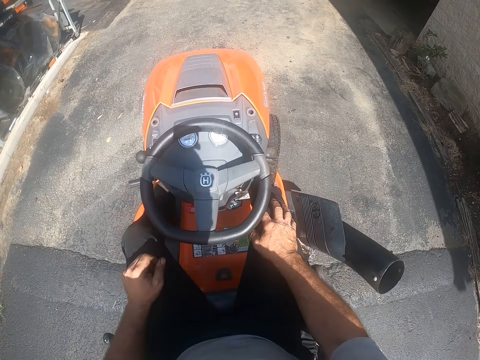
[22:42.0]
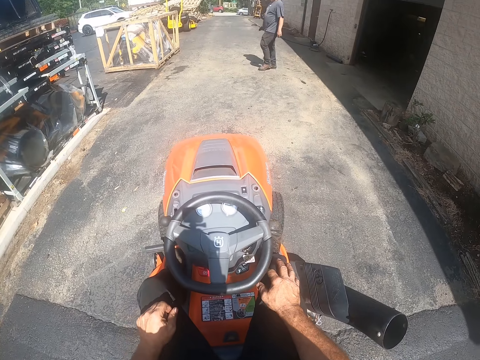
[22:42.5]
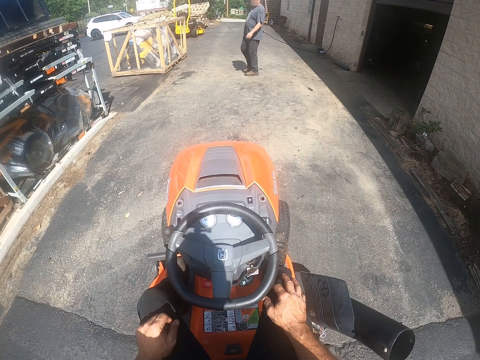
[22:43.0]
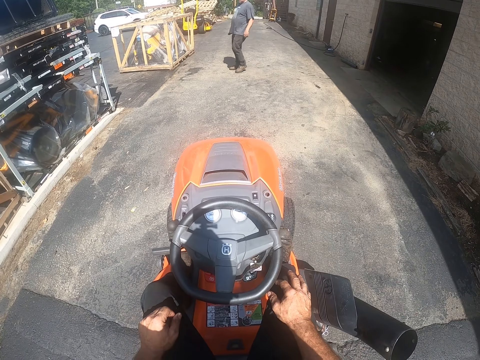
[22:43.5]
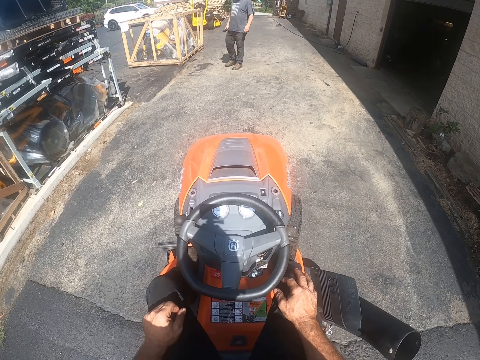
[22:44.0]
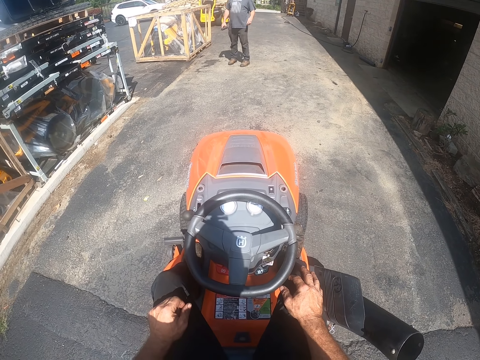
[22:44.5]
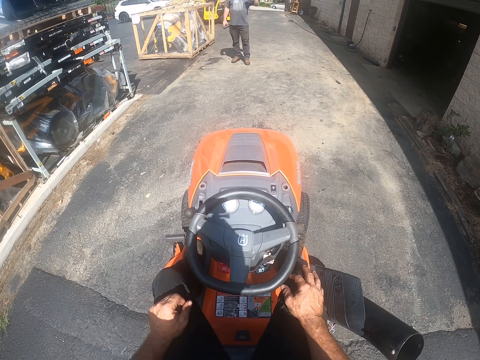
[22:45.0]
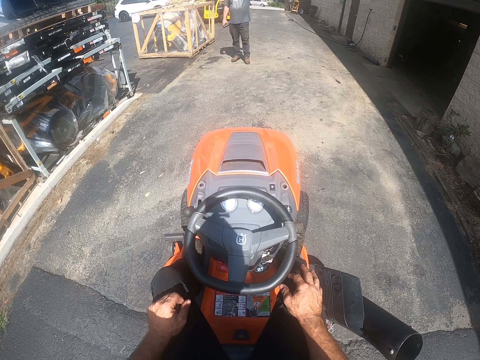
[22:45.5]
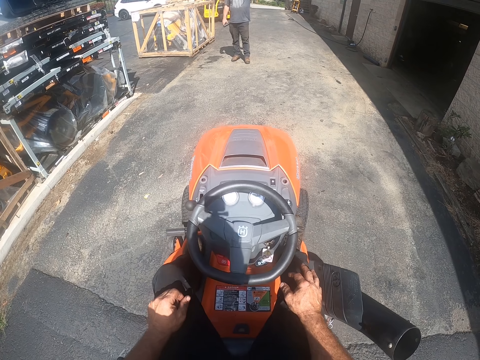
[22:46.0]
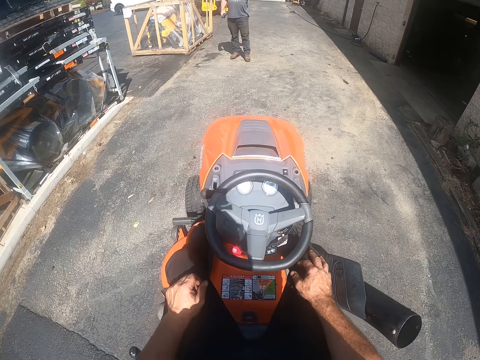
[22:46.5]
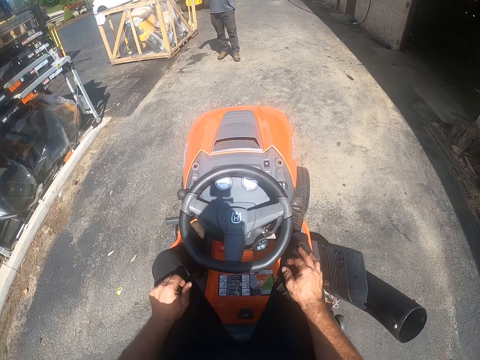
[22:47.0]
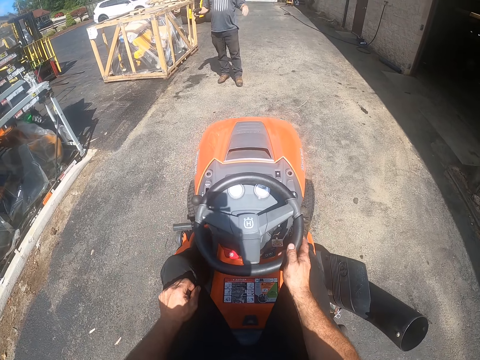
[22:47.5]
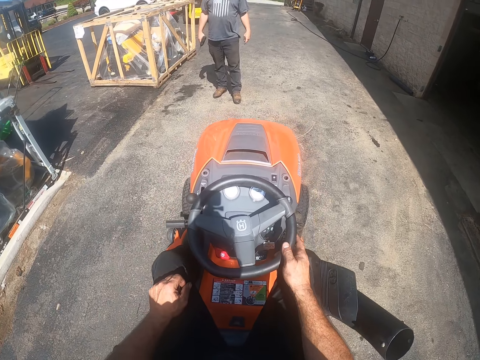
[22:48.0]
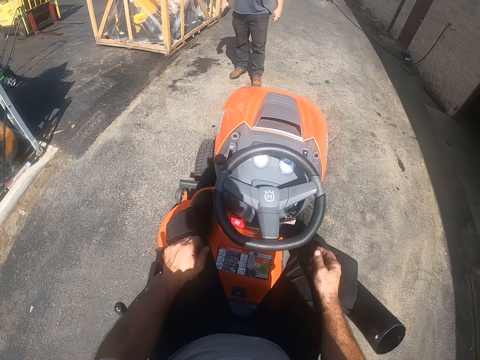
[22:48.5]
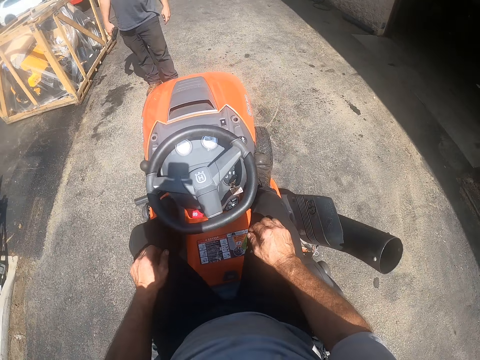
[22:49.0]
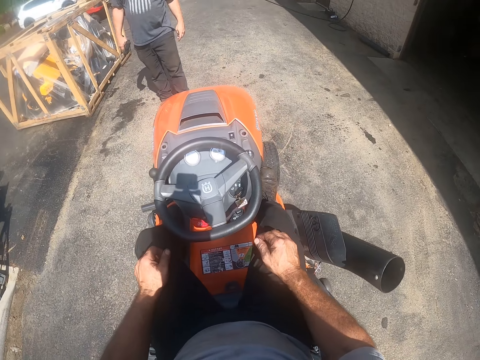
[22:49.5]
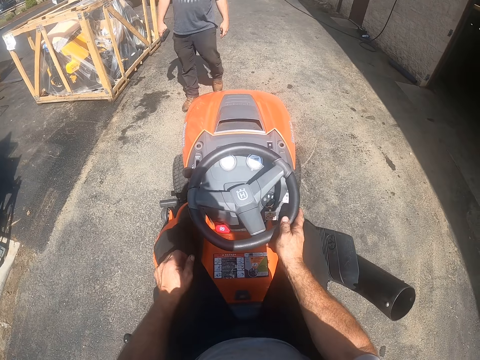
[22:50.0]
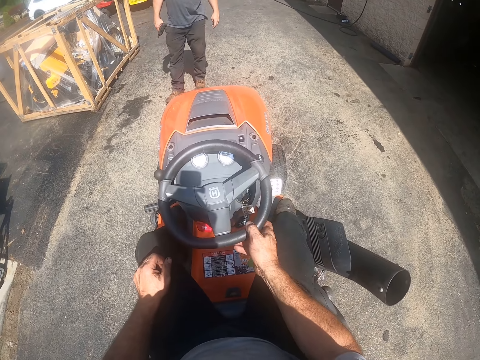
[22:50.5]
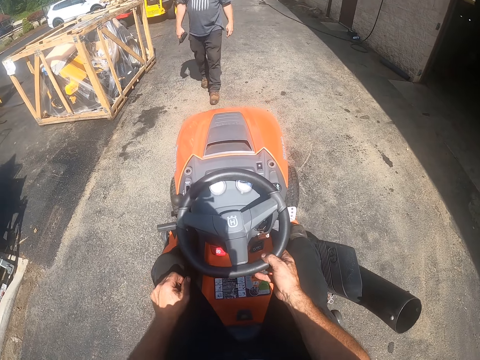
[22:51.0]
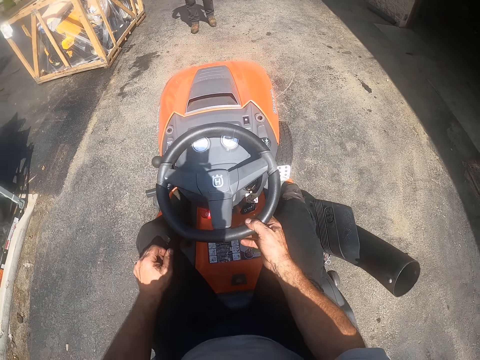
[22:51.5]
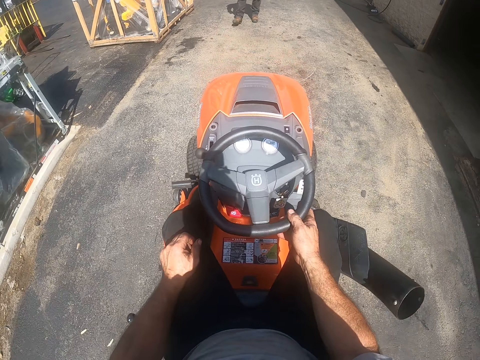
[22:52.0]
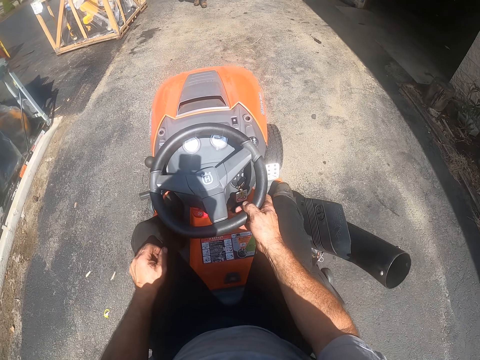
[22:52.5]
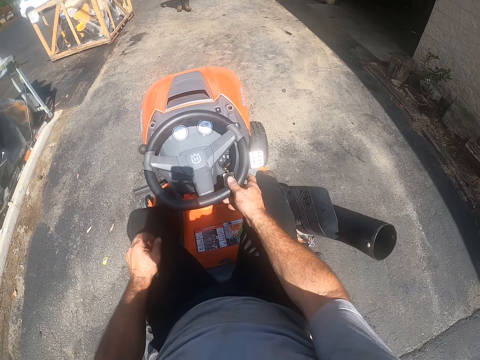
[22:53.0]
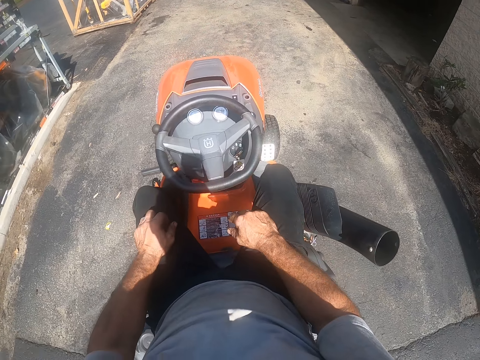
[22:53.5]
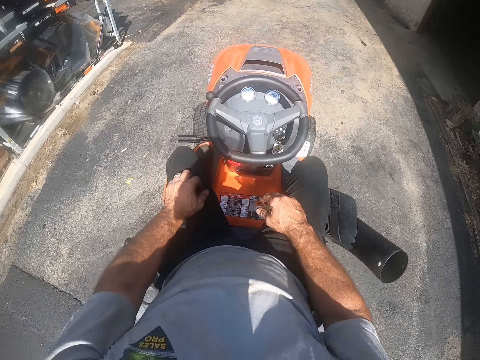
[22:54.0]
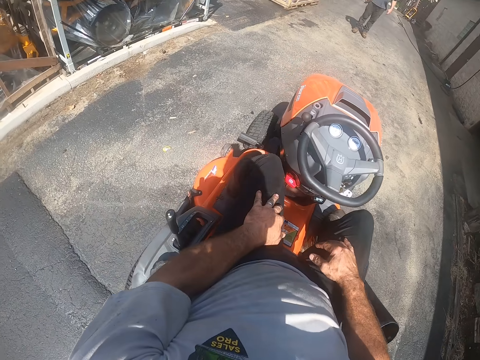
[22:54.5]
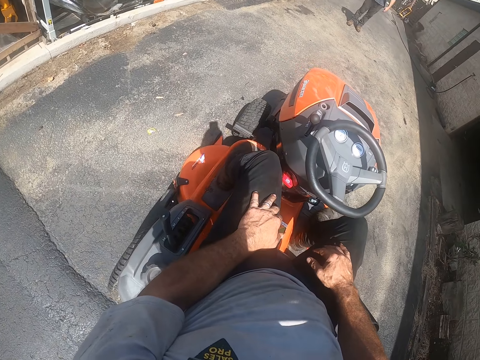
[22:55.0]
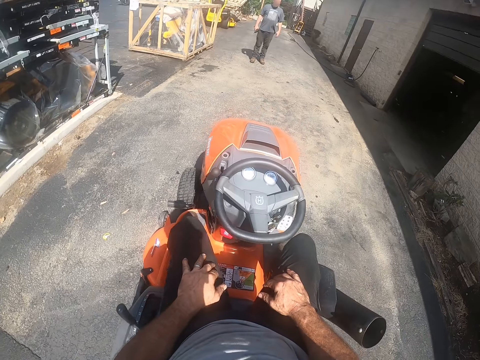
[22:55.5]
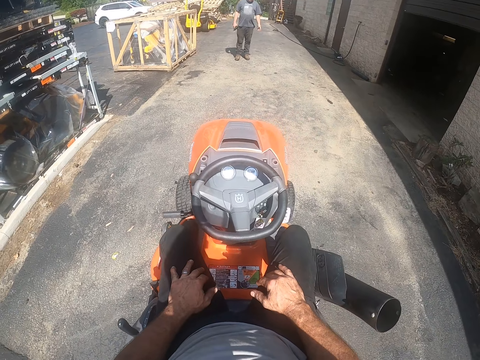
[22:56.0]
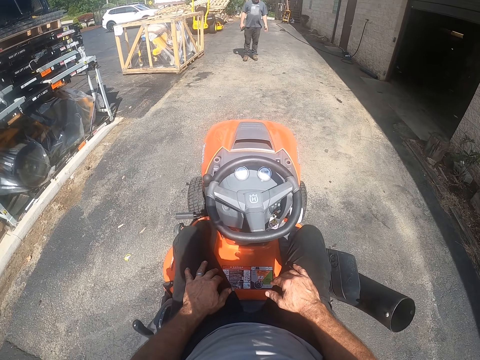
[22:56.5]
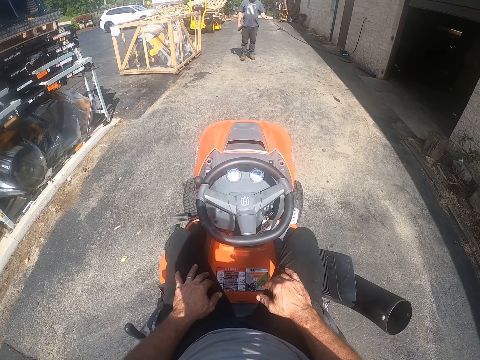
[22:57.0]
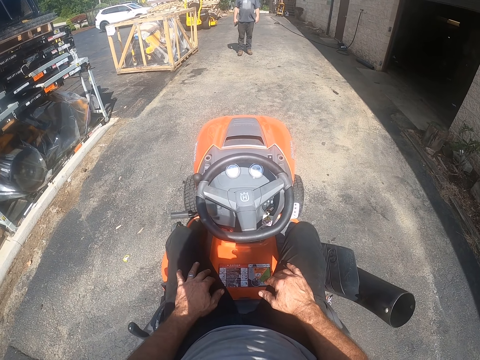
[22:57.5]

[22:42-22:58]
A man walks to the left. The camera wearer places his hands on the lap. The man lifts his left hand. The camera wearer drives the lawn mower. The man steps backward. The camera wearer reverses the lawn mower backward. He looks around.

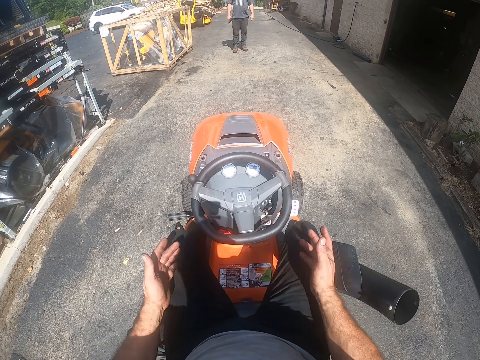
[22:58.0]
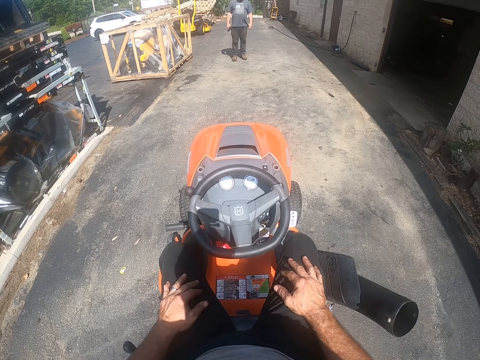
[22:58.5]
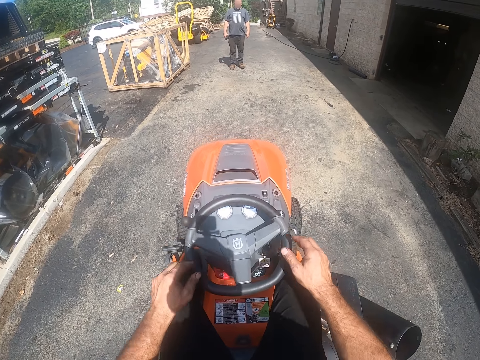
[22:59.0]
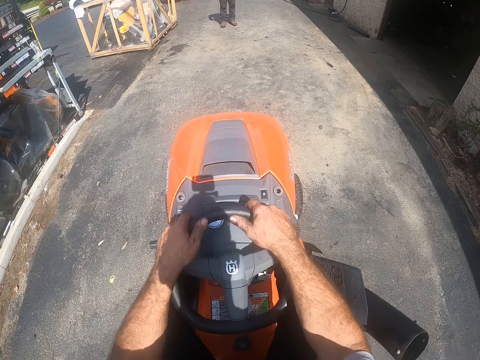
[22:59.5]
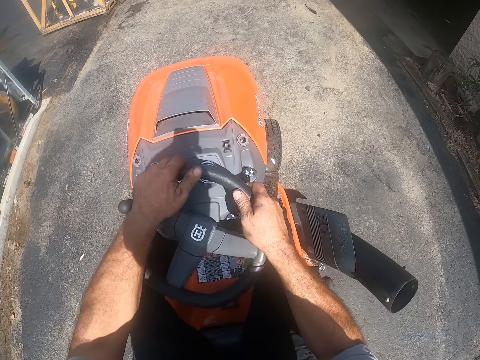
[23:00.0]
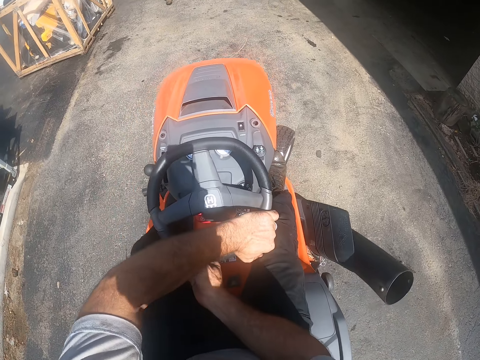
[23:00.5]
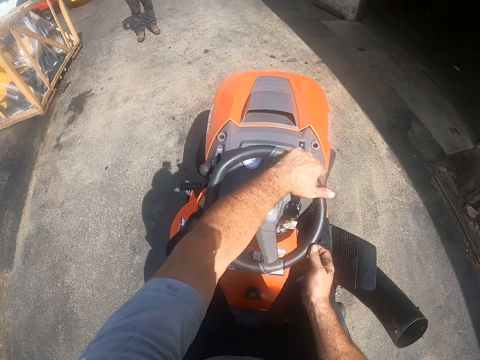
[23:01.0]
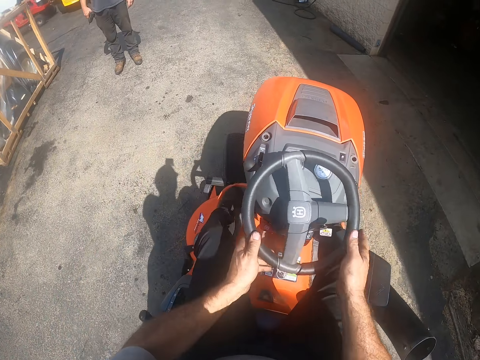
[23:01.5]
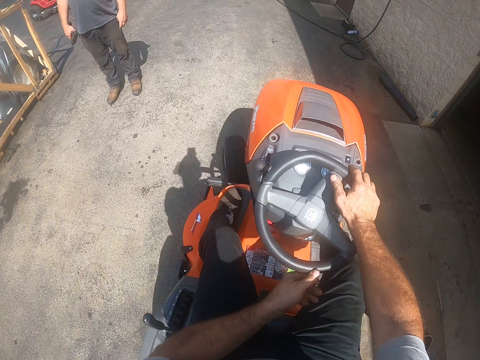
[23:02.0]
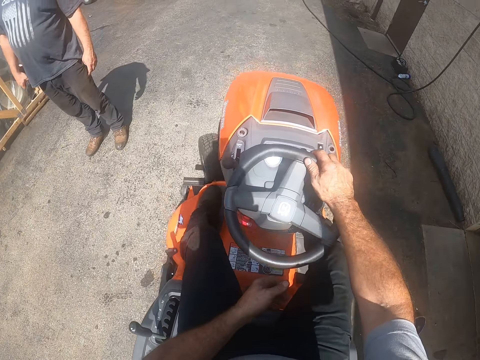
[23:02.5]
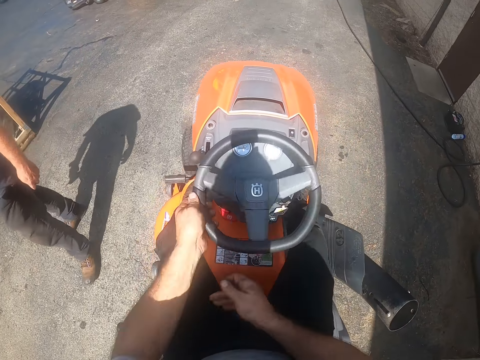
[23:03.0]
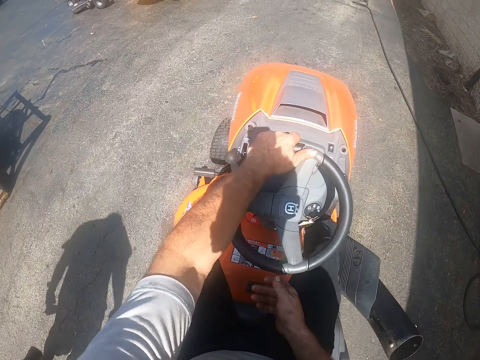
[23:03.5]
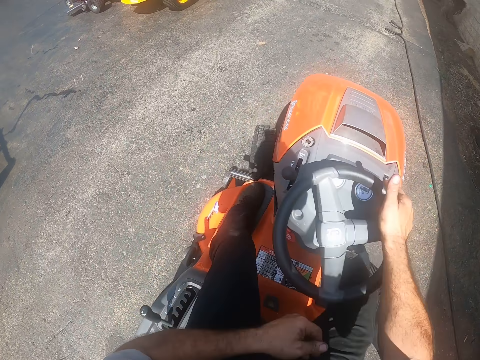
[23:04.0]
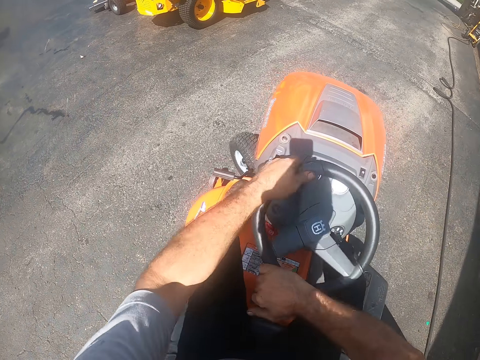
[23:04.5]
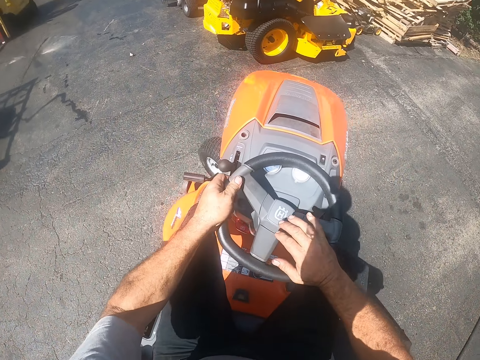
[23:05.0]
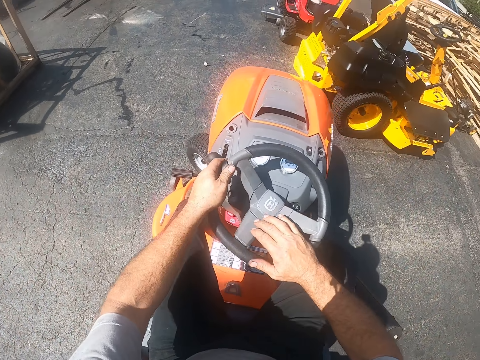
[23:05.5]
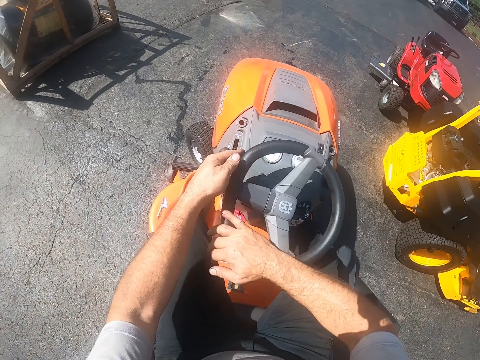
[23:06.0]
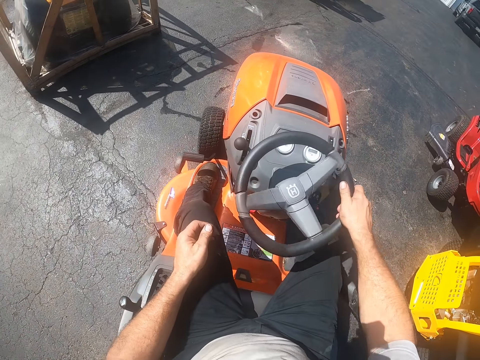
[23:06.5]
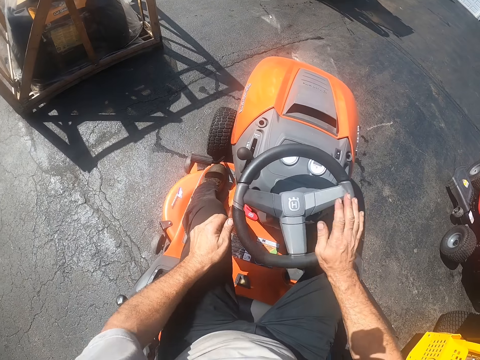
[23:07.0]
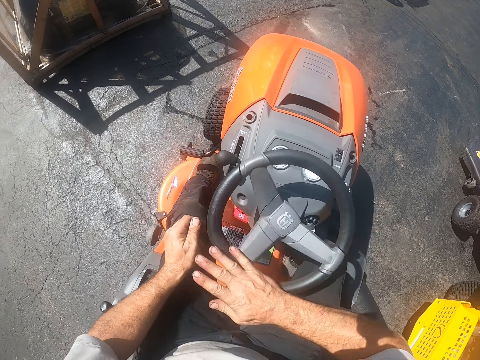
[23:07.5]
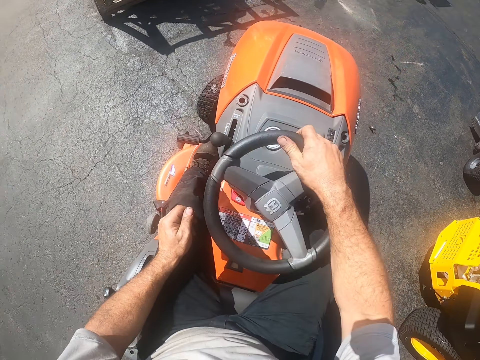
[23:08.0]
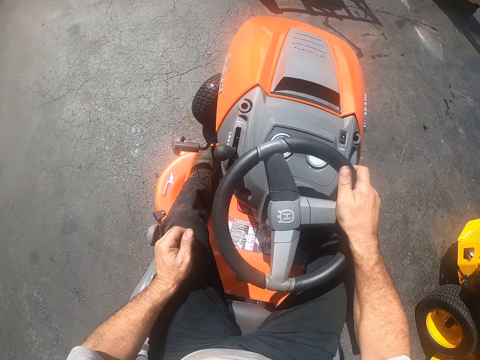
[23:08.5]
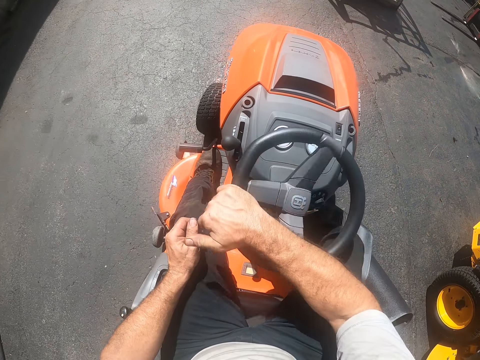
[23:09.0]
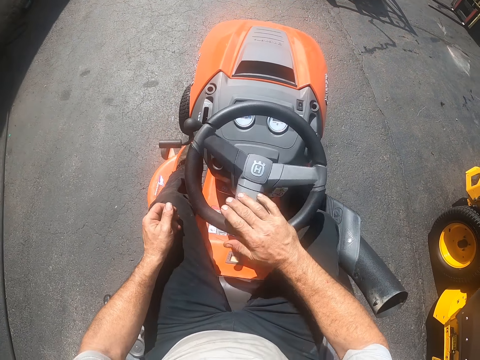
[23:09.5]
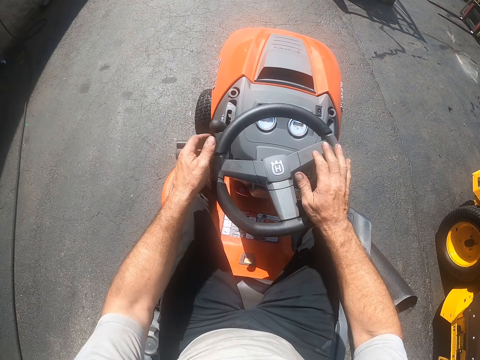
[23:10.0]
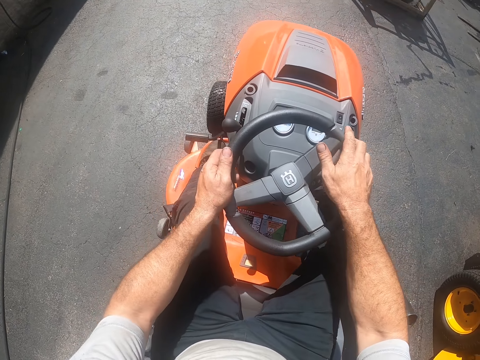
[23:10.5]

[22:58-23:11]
The camera wearer drives the lawn mower. They turn the lawn mower around.
